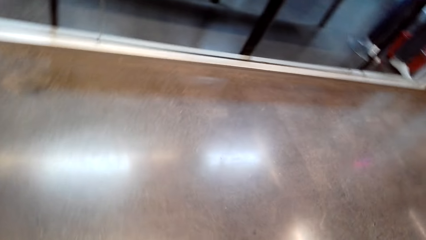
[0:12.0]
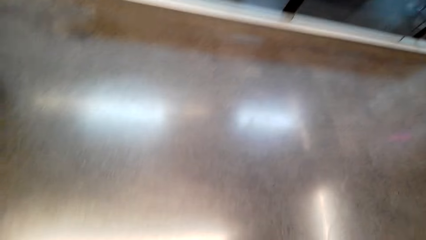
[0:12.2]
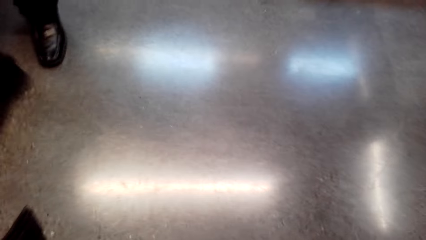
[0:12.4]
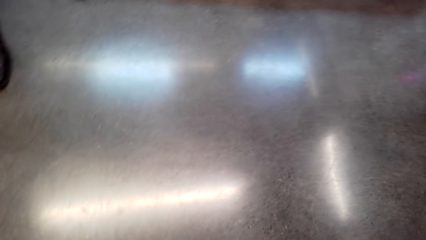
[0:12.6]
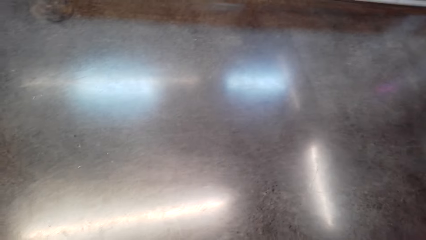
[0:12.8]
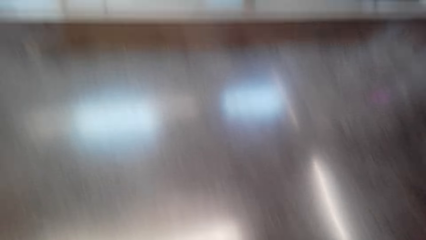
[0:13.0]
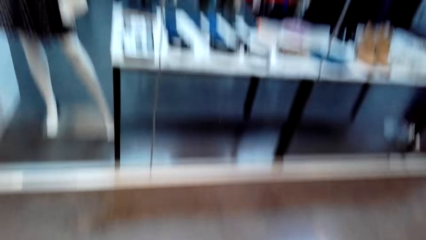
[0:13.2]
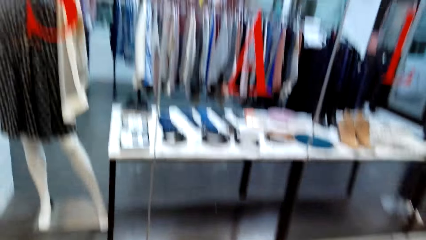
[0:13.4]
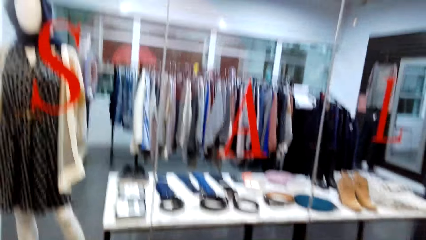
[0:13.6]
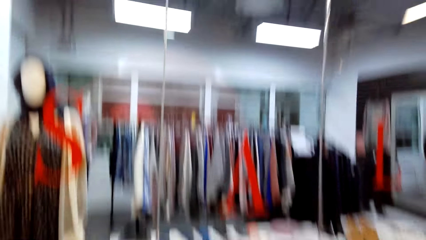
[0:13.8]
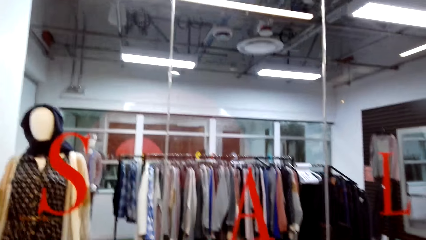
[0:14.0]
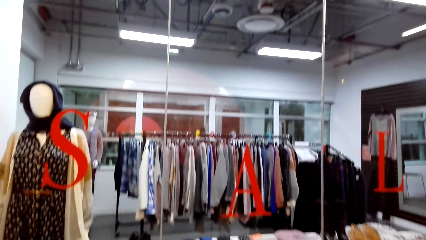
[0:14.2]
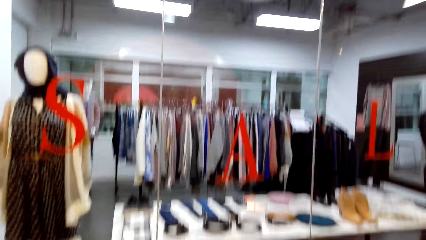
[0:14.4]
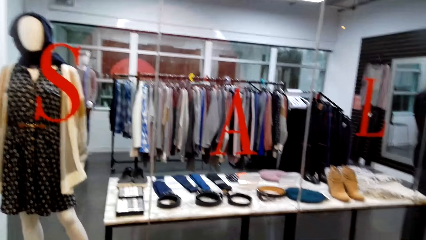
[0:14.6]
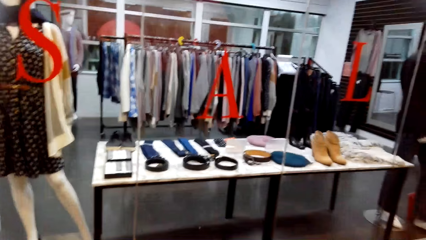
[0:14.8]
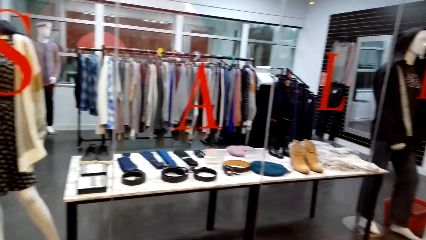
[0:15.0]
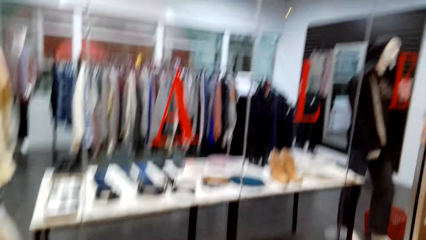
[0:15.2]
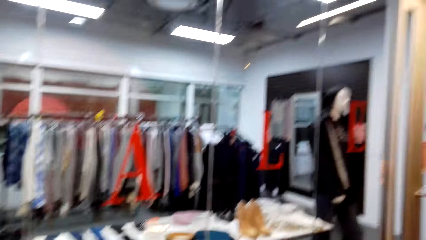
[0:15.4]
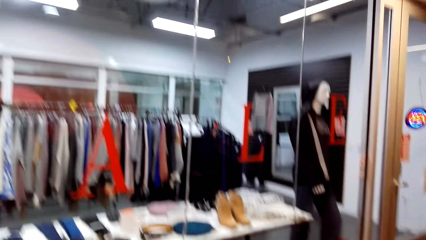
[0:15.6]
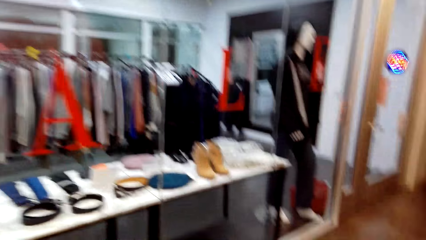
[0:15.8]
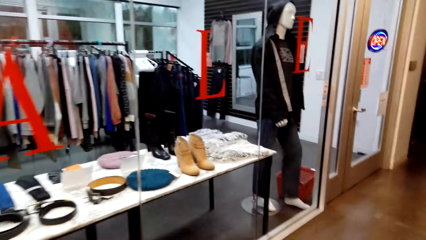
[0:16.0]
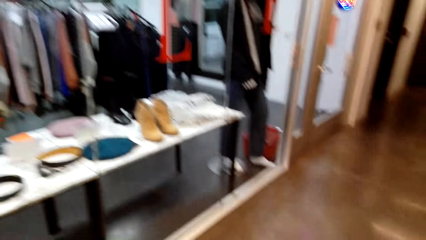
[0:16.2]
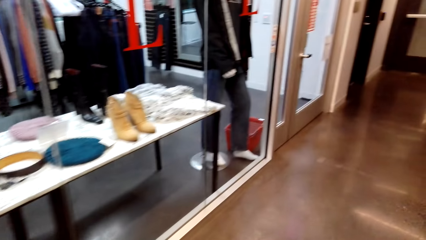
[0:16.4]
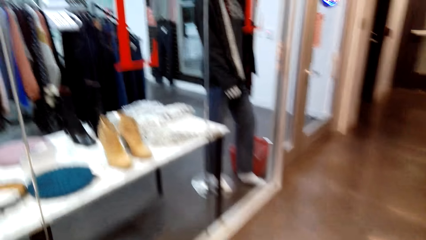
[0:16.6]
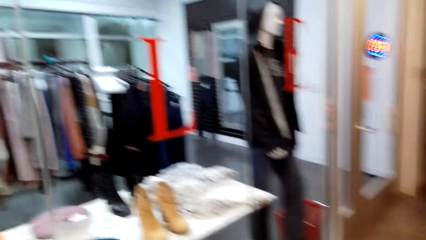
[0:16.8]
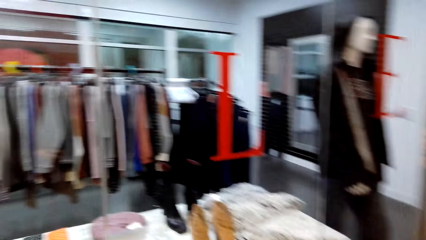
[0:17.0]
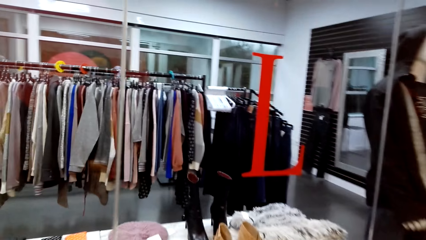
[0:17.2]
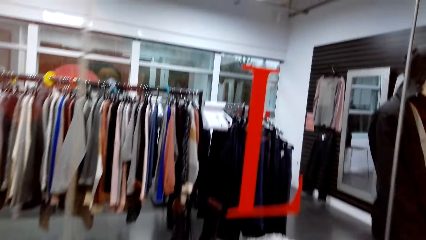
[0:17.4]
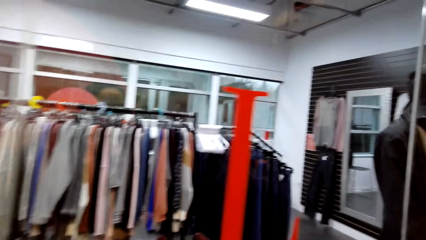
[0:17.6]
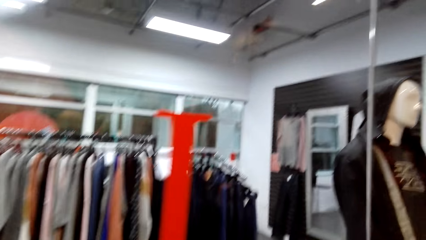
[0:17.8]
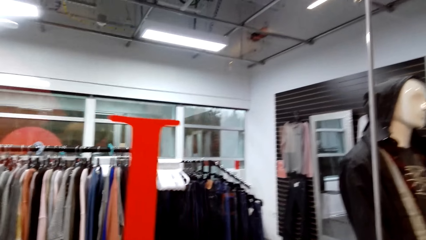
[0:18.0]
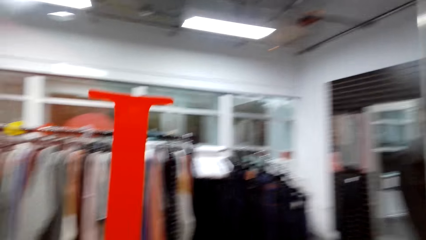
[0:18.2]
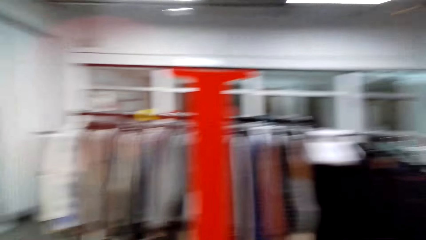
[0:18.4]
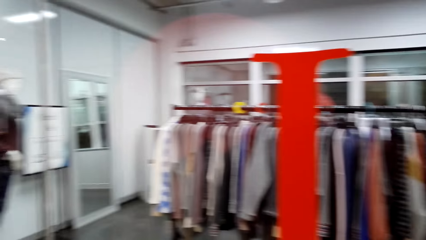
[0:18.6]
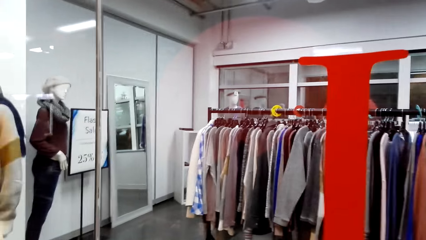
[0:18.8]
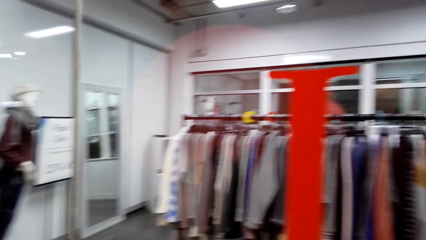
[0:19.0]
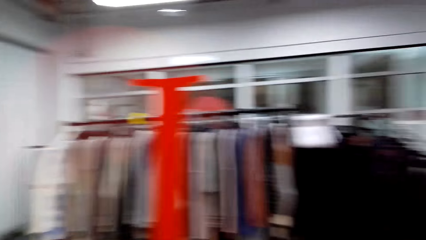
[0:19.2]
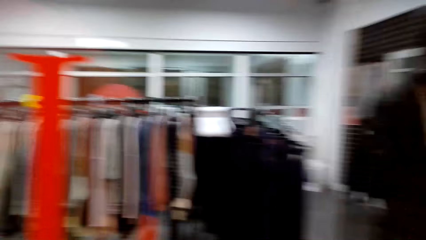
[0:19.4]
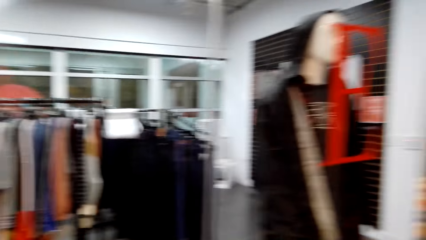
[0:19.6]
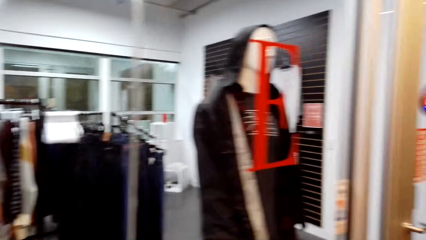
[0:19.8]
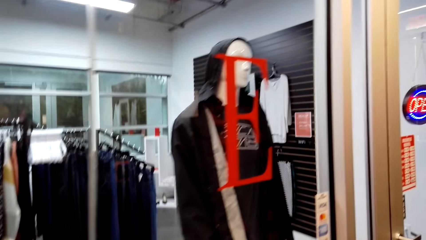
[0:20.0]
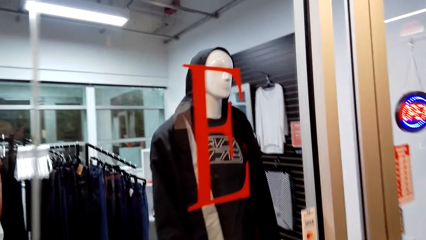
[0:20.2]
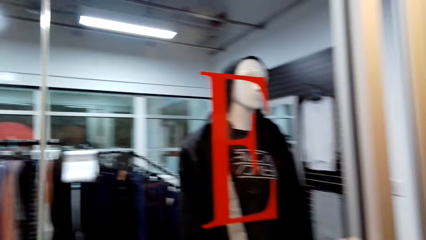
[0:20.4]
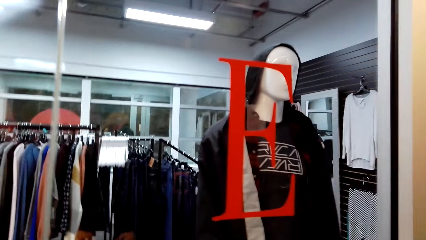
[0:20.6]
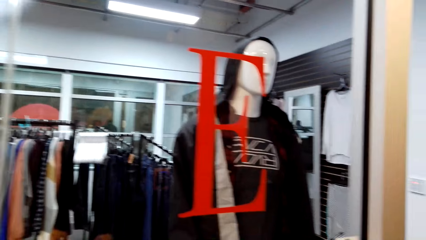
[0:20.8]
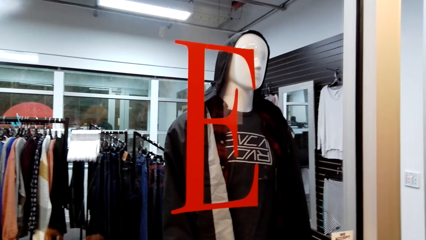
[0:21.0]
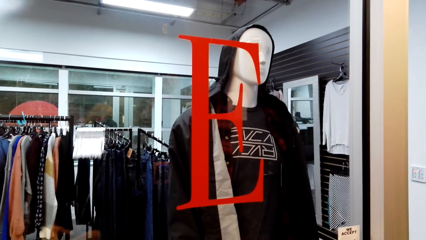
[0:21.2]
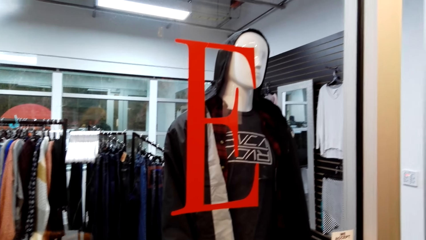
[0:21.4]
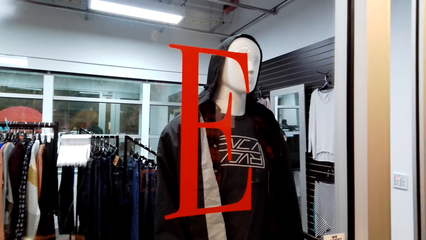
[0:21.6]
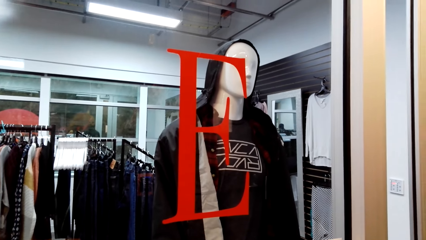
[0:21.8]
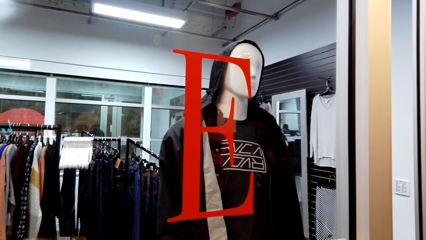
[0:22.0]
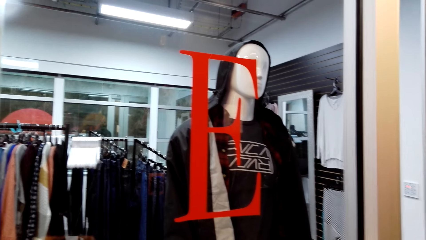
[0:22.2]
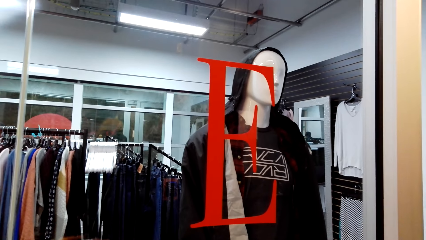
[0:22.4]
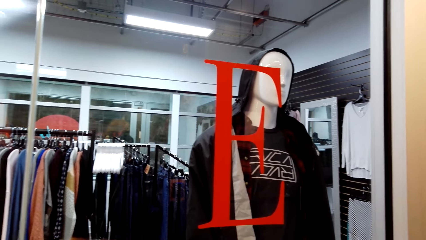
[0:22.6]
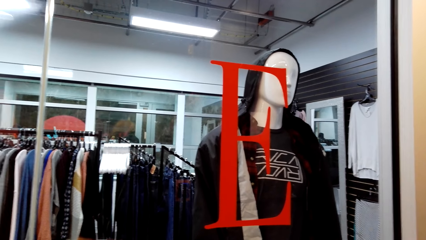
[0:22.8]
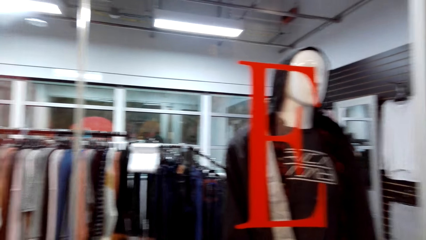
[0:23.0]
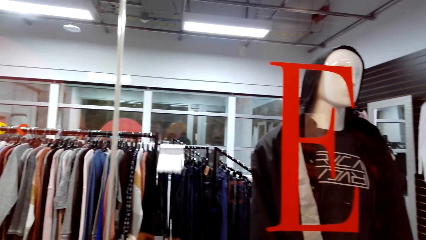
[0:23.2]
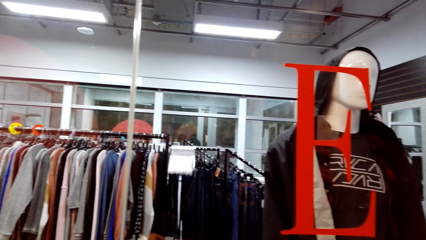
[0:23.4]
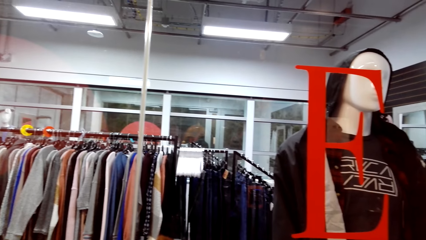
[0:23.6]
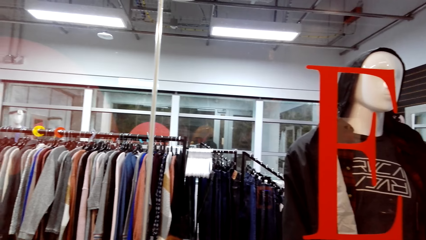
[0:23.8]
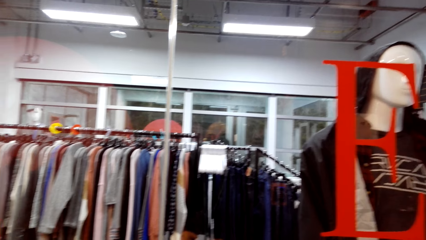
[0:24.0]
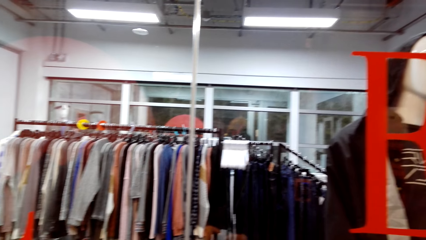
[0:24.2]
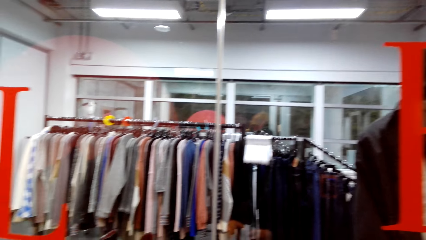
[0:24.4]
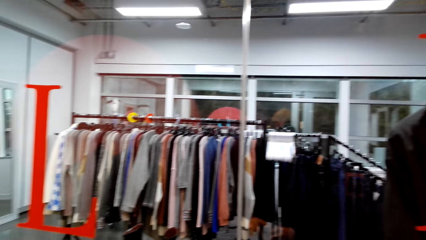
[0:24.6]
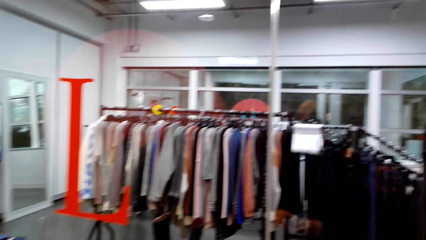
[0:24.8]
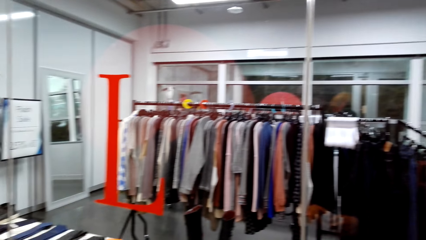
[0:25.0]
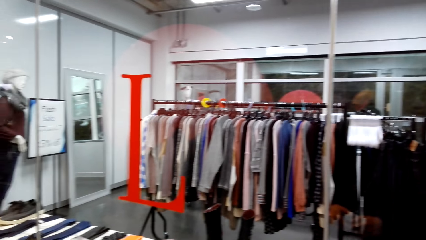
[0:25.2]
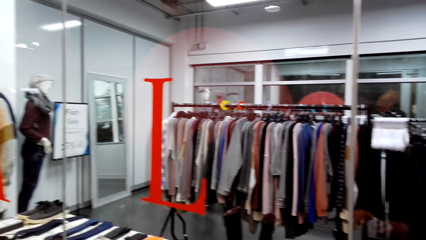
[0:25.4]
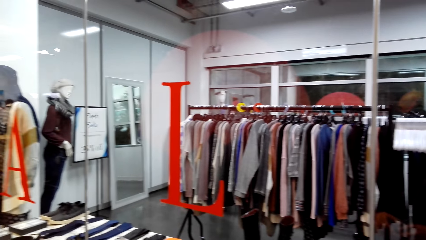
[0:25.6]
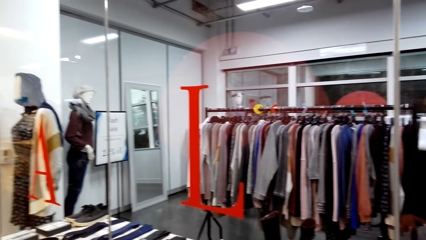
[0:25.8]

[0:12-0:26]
The camera wearer looks around. They walk around the store. They look around.

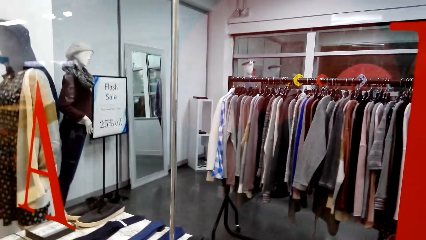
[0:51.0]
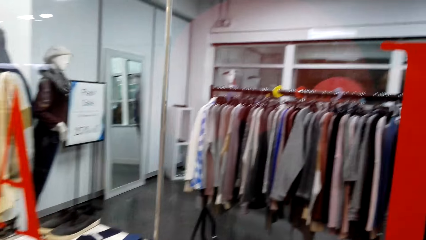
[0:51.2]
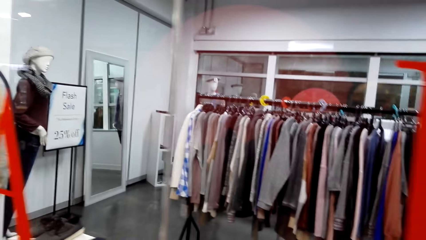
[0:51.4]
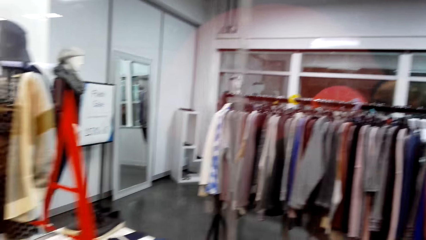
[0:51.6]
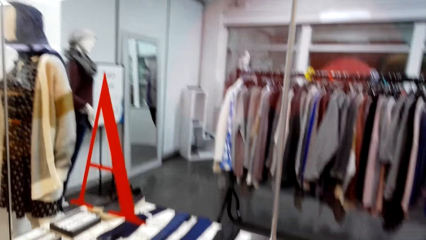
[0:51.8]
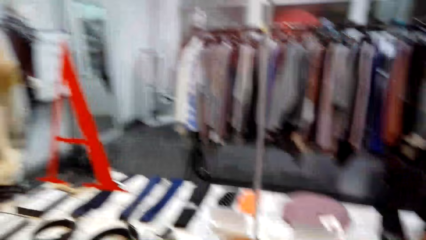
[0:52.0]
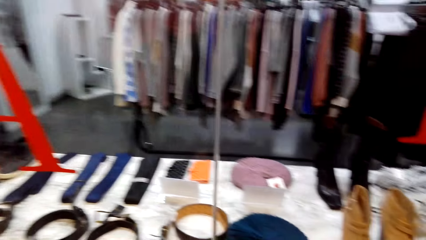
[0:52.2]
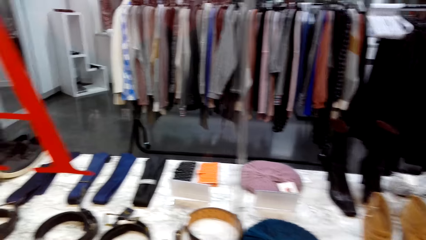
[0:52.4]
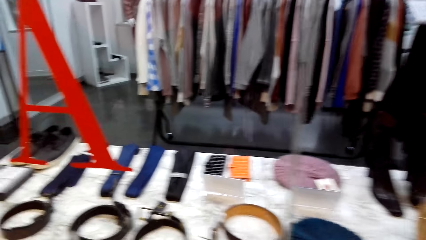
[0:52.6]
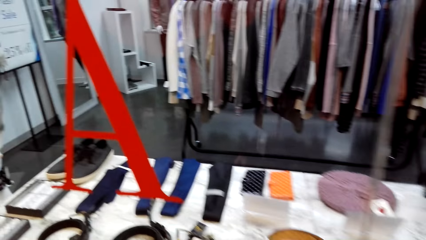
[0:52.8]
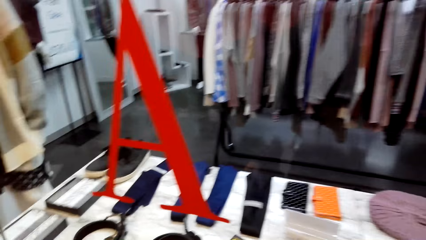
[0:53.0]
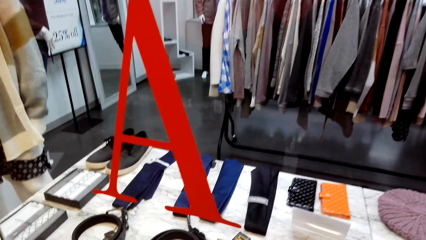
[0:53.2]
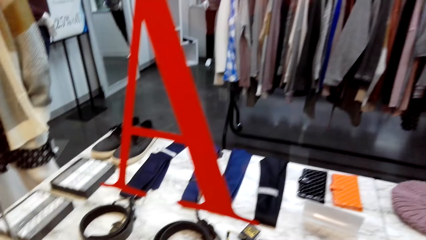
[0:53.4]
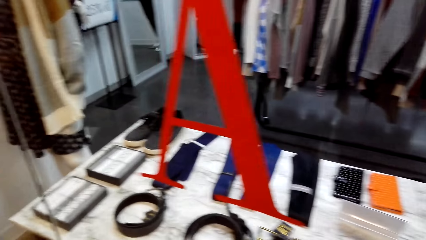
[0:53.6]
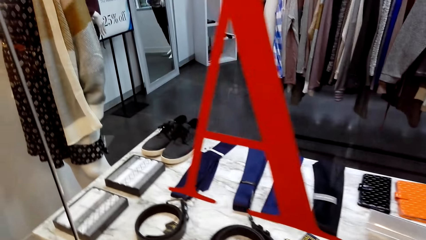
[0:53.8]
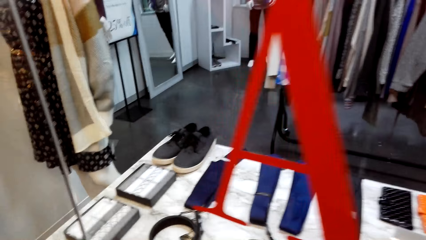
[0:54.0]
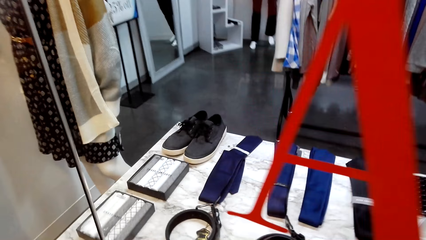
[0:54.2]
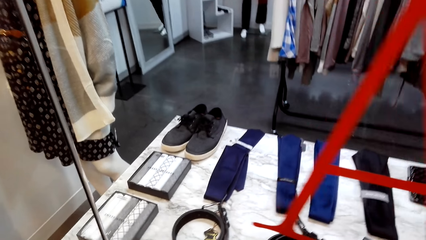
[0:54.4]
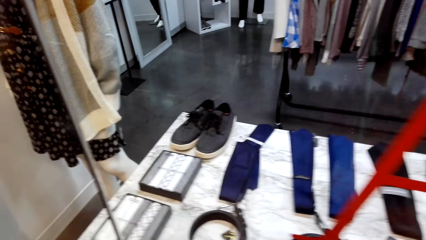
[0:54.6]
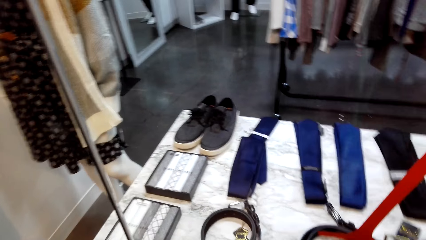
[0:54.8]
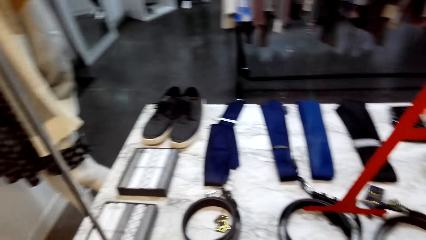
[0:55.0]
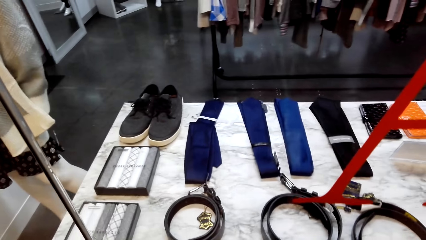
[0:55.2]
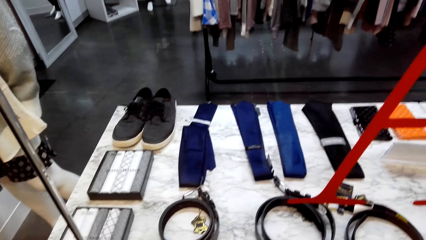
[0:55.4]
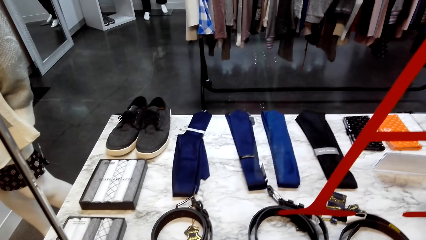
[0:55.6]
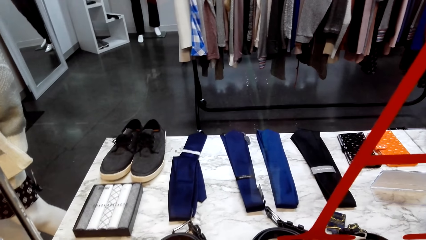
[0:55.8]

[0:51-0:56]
The camera wearer looks through the display.
